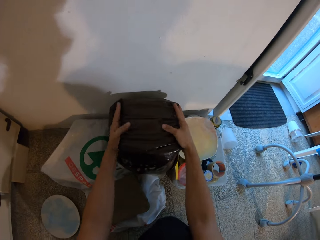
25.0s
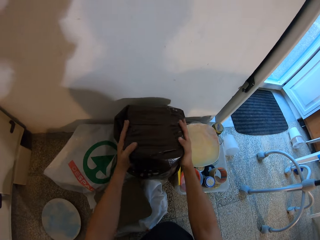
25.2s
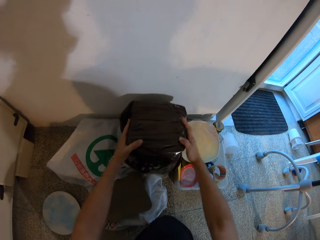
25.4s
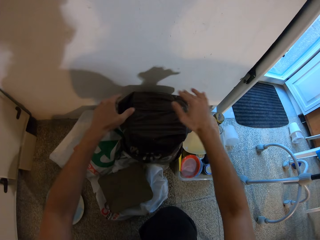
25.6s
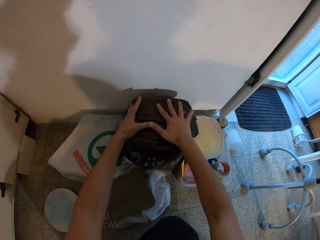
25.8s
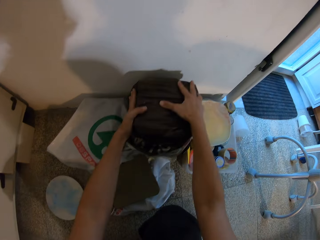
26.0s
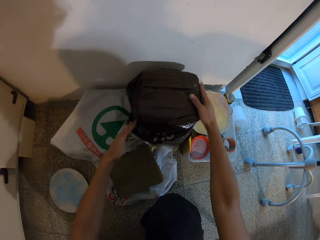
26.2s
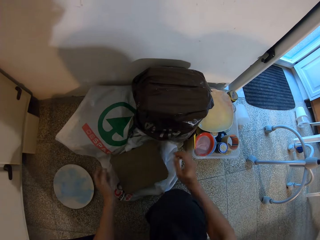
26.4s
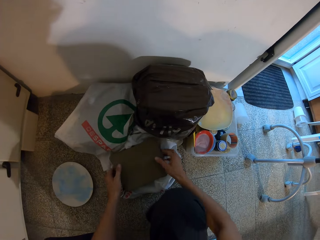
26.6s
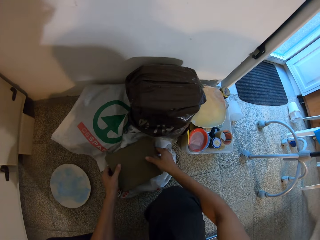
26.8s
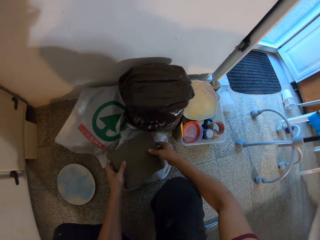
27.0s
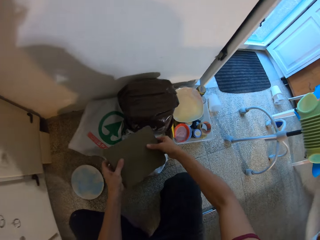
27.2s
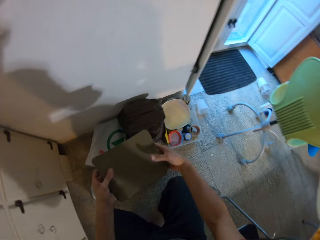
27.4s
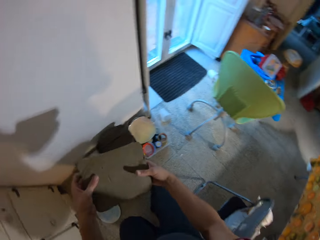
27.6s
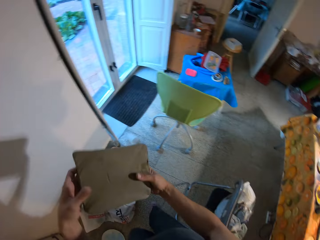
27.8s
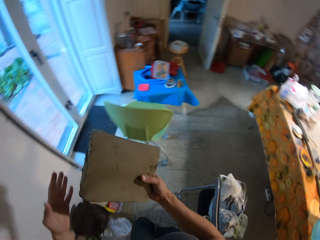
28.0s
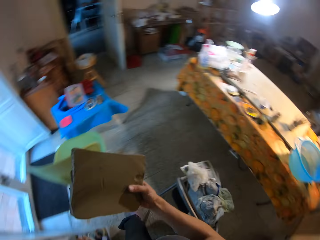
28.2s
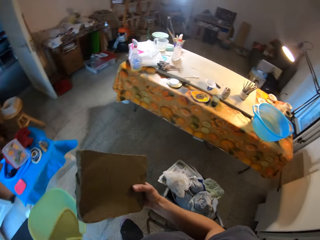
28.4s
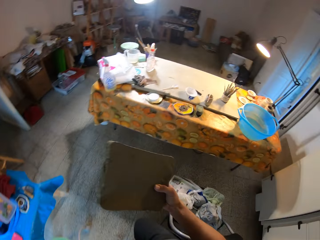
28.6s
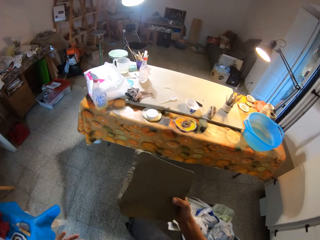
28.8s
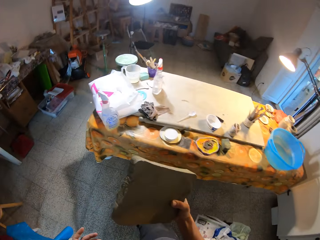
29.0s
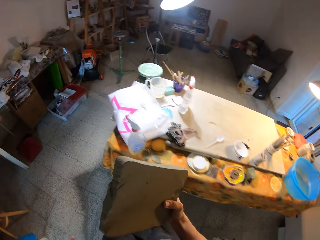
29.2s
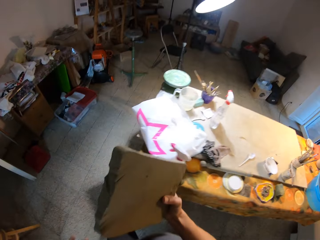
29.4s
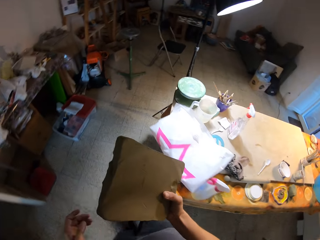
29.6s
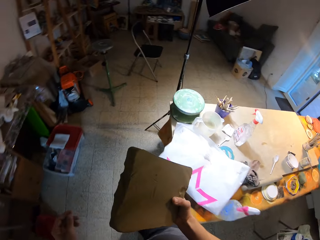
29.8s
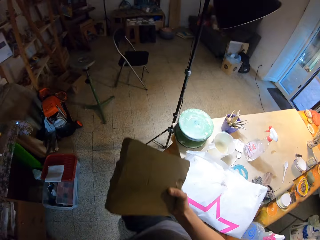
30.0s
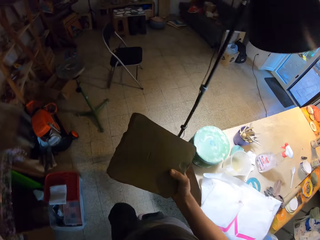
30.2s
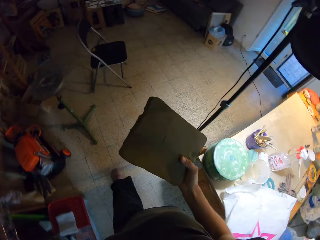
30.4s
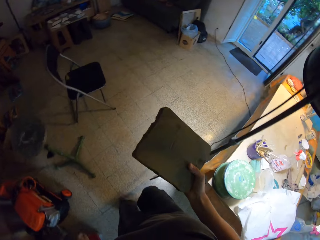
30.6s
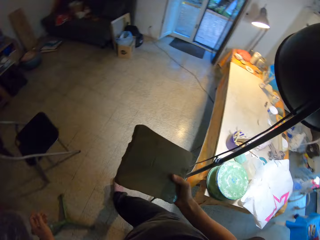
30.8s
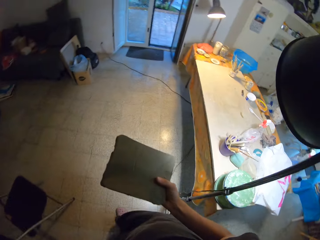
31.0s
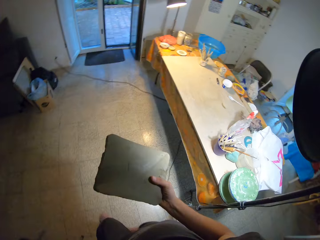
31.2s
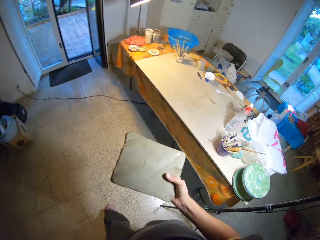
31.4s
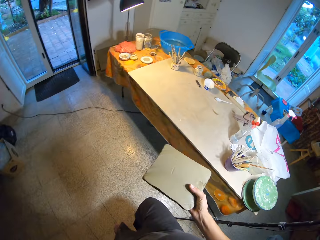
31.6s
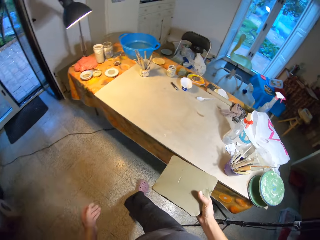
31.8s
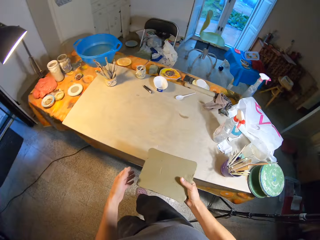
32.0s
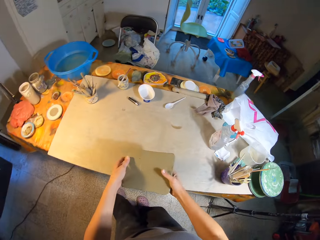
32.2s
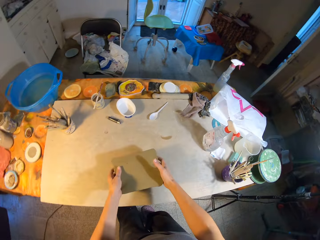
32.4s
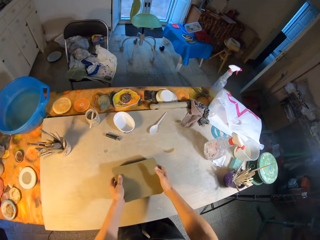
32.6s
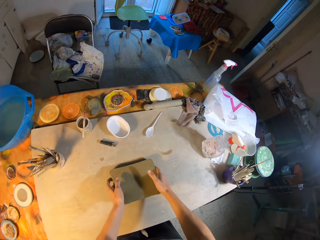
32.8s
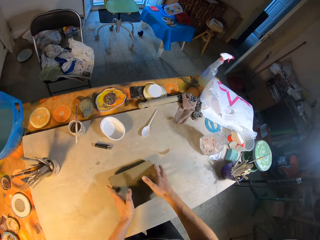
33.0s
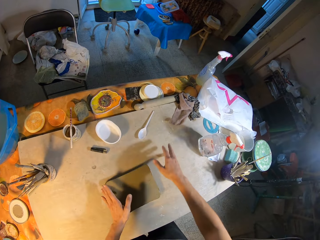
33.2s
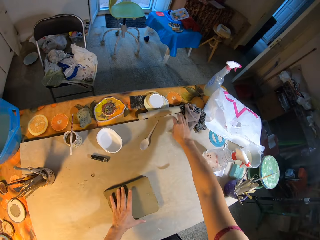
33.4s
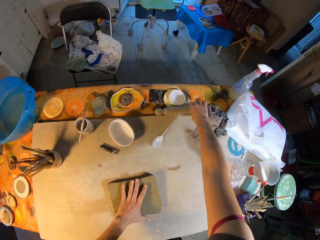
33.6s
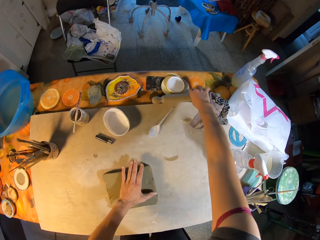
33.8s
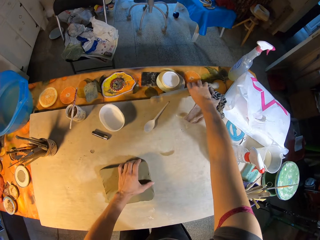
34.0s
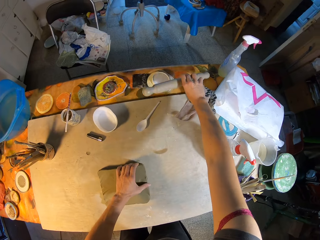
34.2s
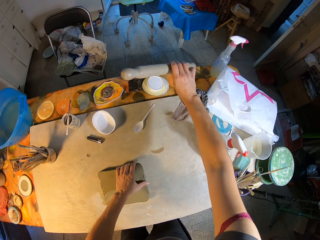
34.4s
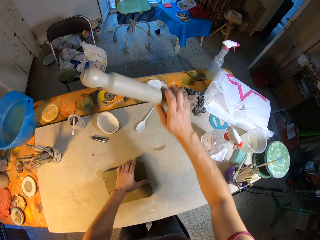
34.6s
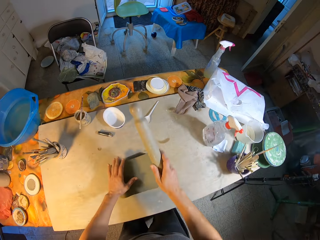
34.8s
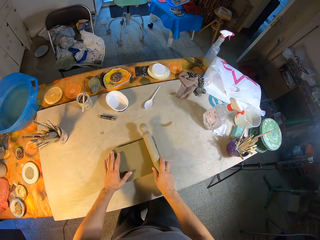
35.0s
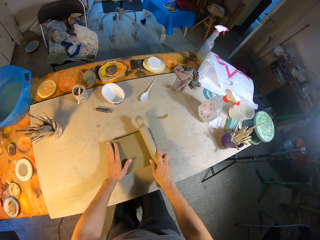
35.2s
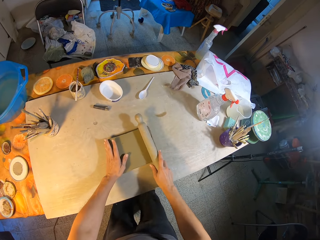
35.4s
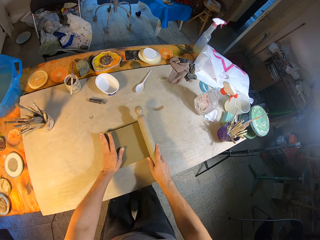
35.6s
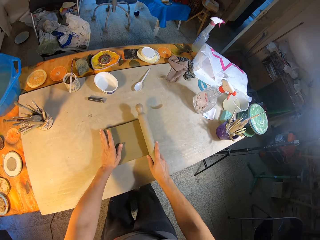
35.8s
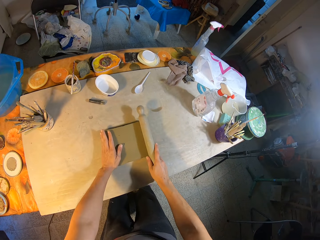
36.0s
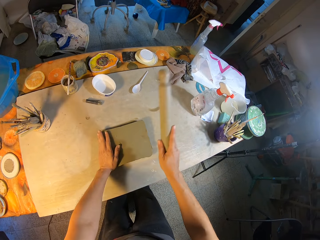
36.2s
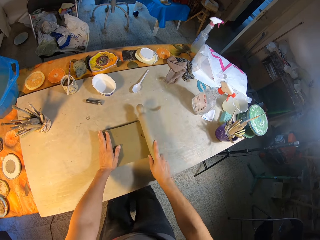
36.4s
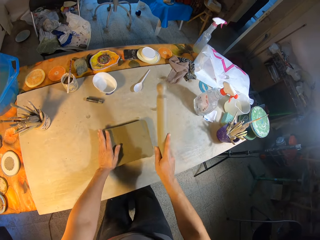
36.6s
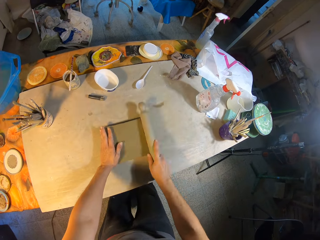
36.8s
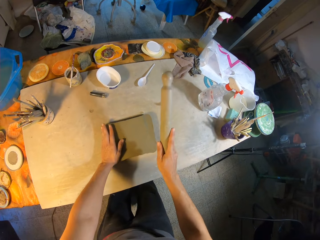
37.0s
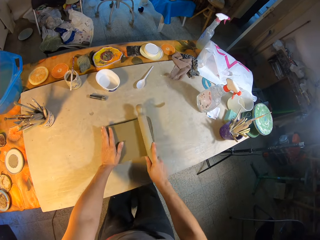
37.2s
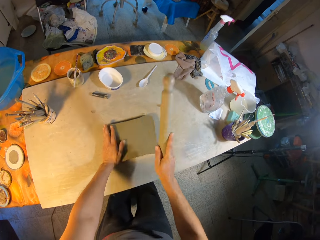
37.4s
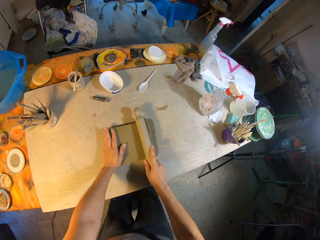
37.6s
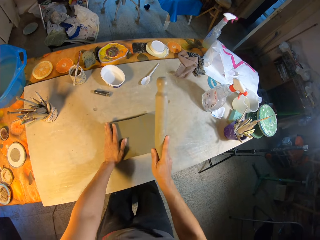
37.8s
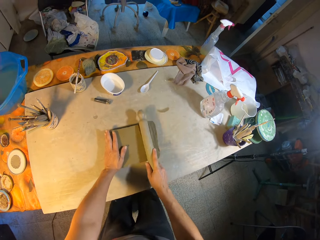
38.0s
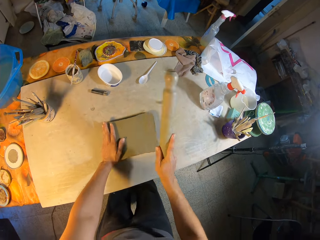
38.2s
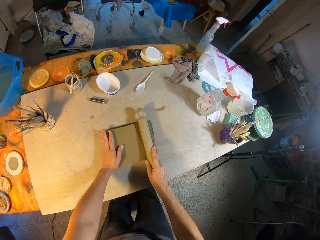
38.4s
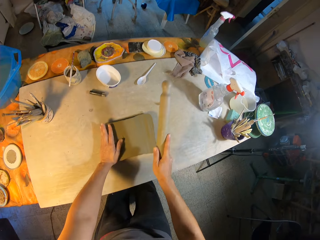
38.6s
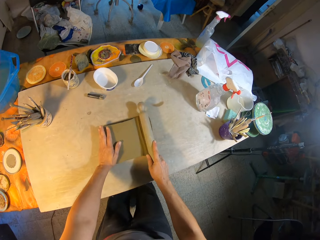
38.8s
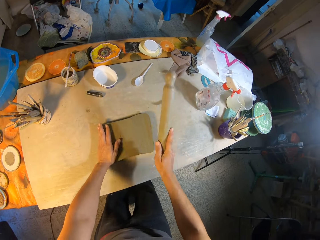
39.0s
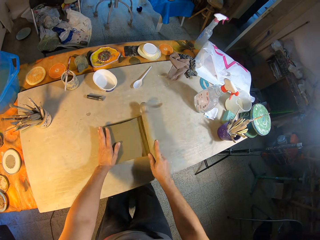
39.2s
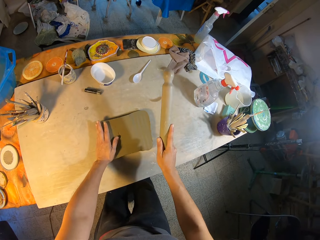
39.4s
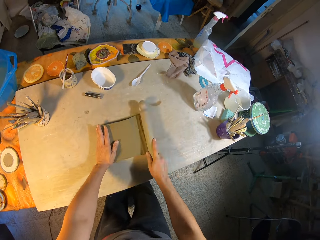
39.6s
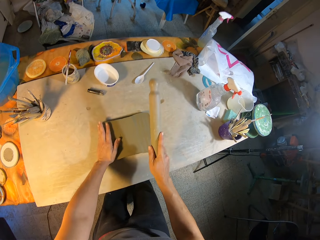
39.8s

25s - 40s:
The camera wearer presses the paper against the plasticine. He picks the clay mold from the paper bag on the floor with both his hands, walks around the workshop, and carries the block of plasticine in his hand. He places the clay mold in both his hands on the table. He holds the clay mold on the table with his left hand. He picks a rolling pin from the table with his right hand. He places the rolling pin in his right hand on the clay mold on the table. He beats the clay mold on the table with the rolling pin in his right hand.

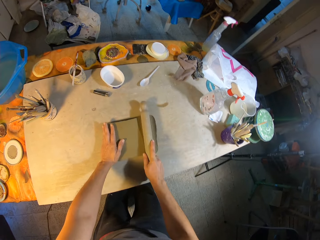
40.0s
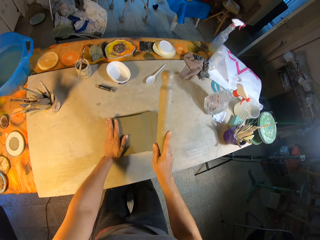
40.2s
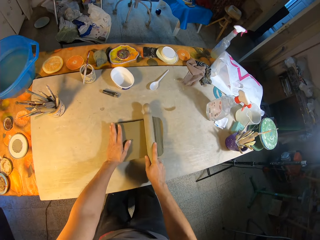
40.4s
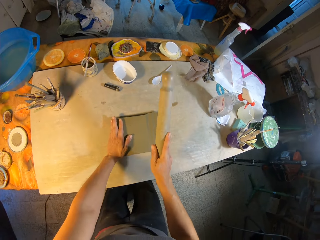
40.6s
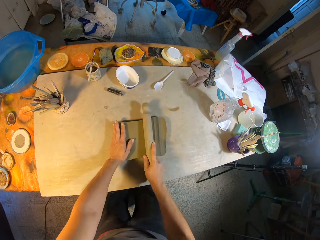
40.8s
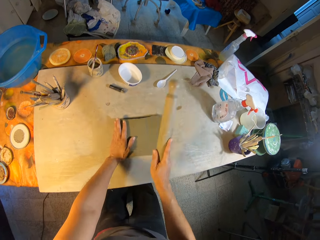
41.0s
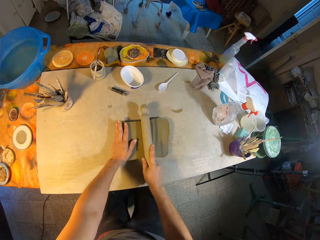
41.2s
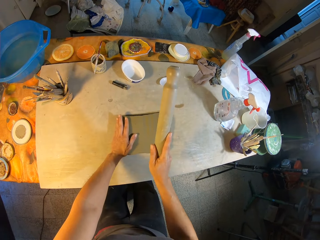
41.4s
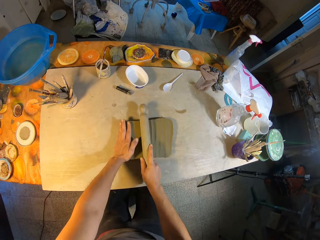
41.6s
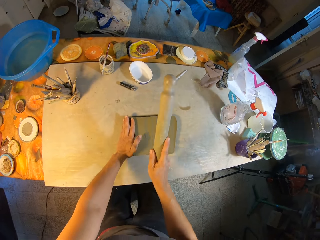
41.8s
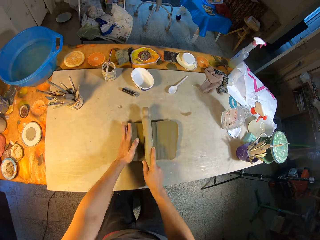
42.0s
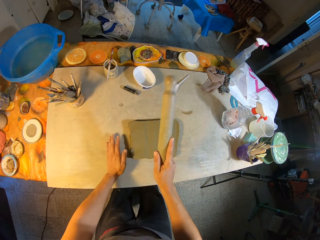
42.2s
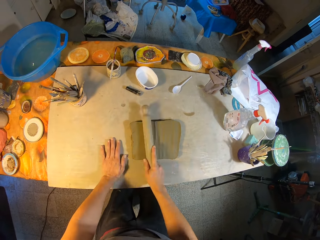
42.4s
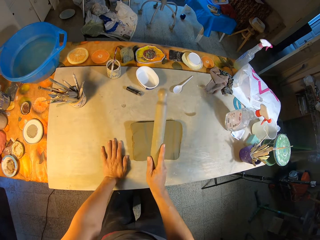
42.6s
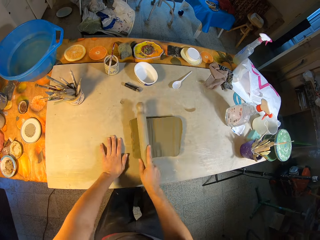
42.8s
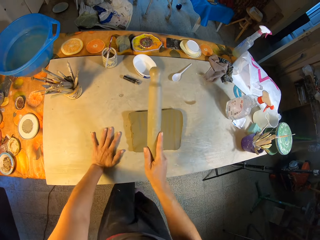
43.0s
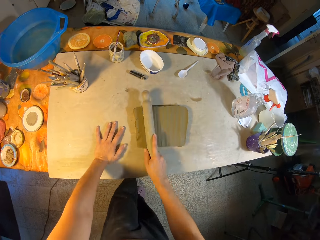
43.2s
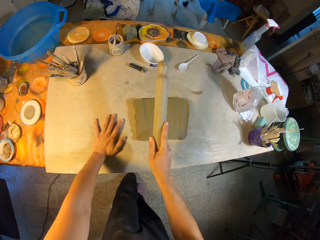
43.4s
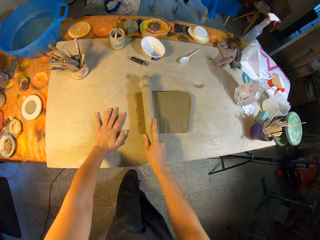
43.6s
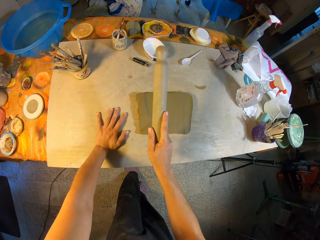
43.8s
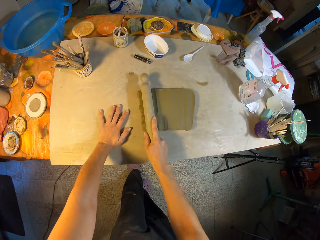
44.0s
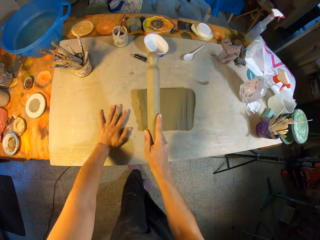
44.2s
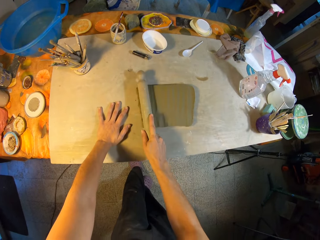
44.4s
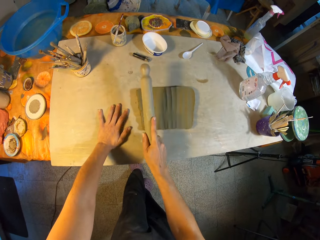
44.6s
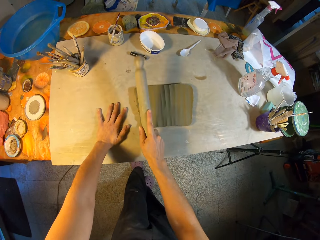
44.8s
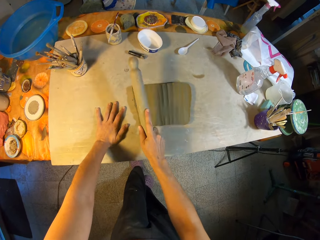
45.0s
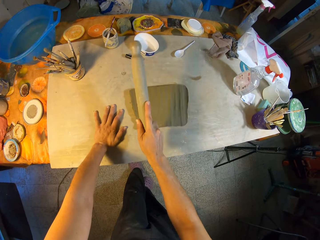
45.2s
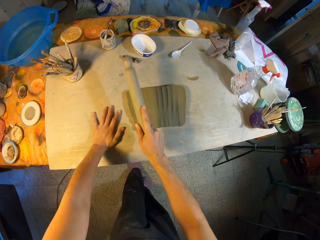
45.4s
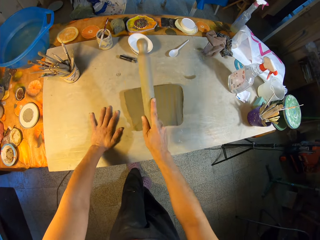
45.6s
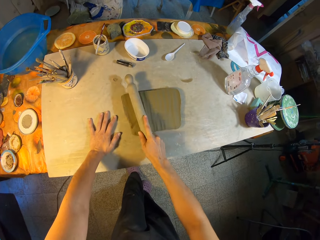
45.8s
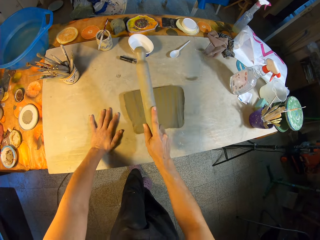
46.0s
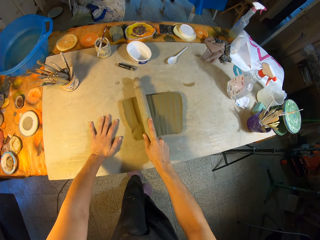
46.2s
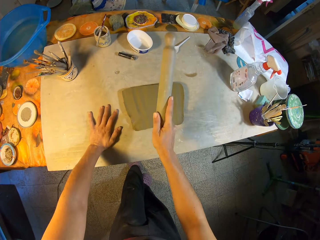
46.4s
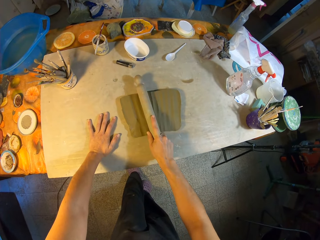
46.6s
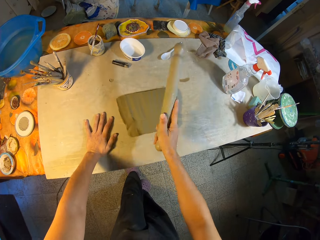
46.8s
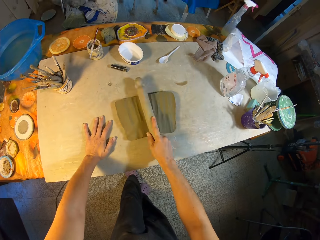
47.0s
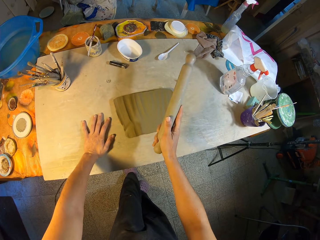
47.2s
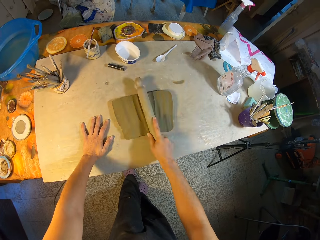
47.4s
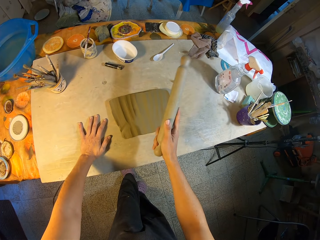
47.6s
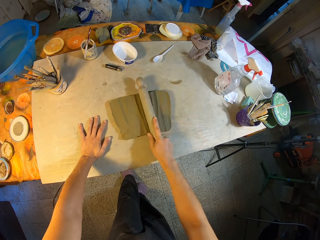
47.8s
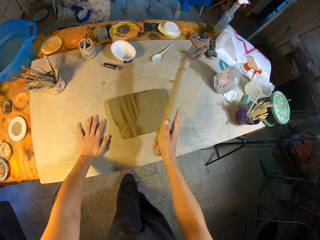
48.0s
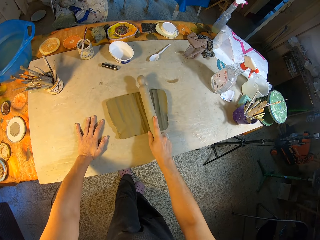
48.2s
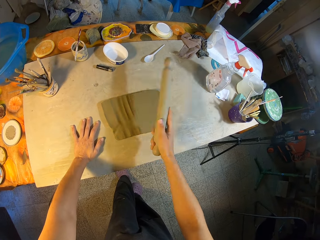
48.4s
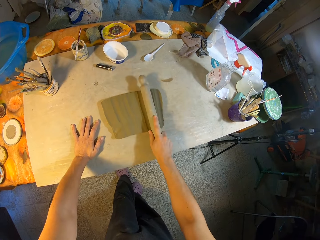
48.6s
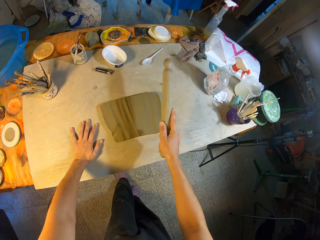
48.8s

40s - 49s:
The camera wearer places his left hand on the table. He hits the clay mold on the table with the rolling pin in his right hand.
